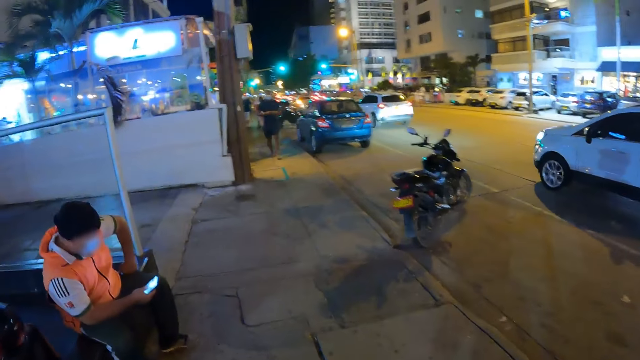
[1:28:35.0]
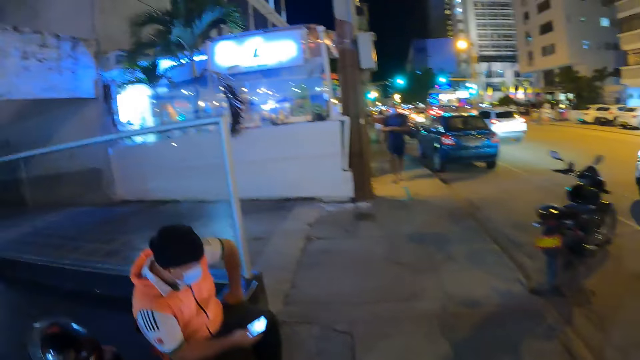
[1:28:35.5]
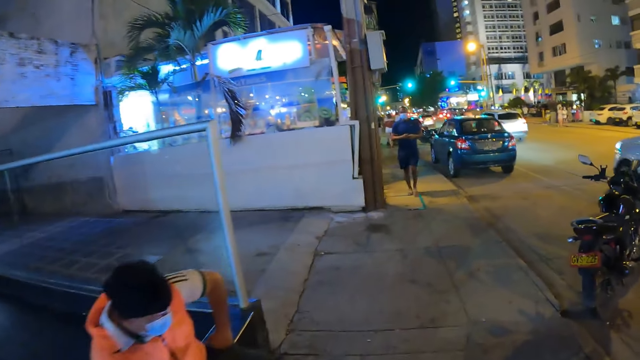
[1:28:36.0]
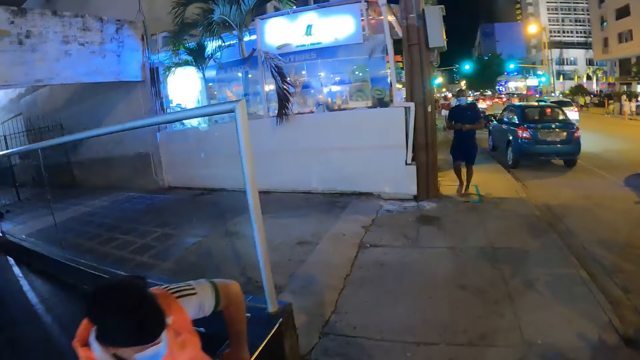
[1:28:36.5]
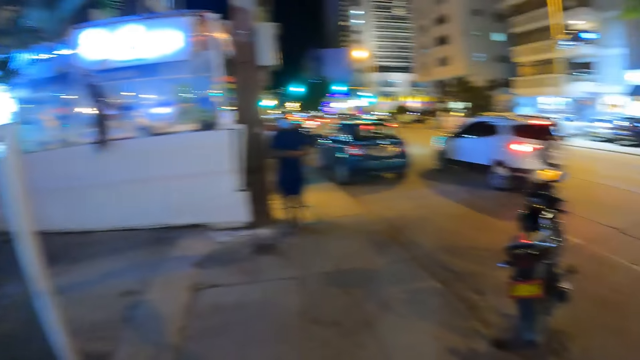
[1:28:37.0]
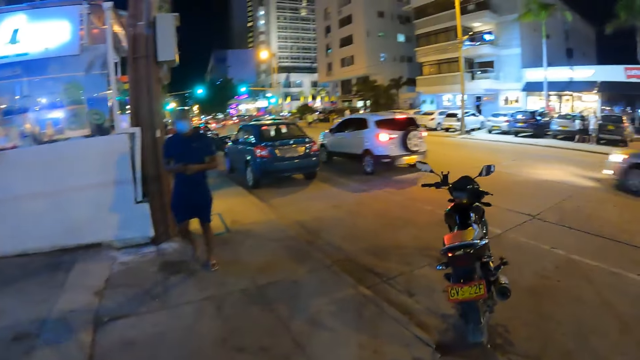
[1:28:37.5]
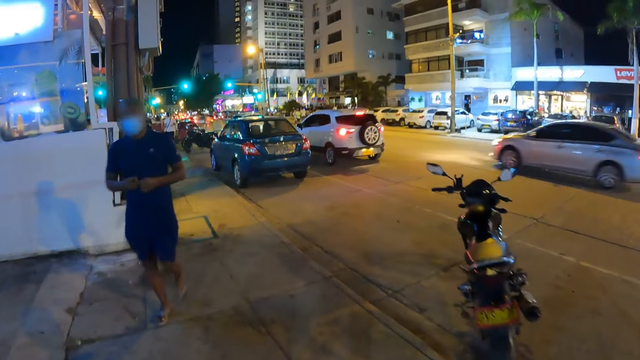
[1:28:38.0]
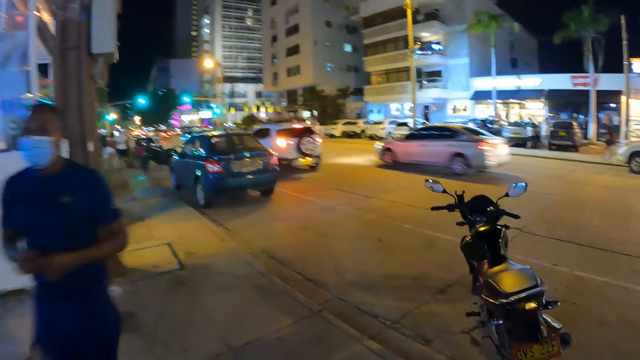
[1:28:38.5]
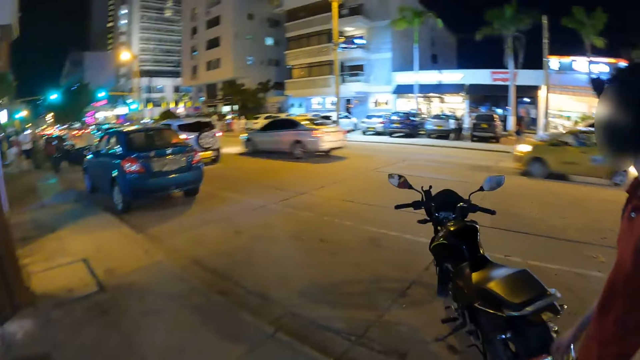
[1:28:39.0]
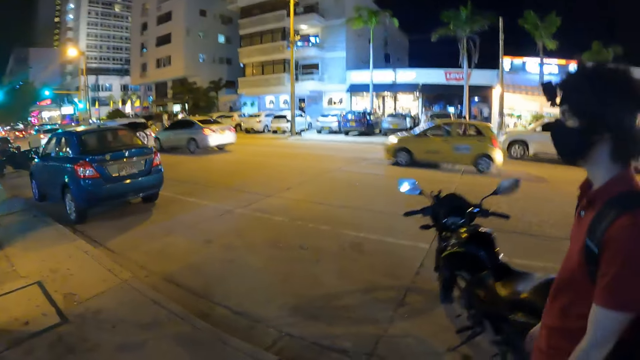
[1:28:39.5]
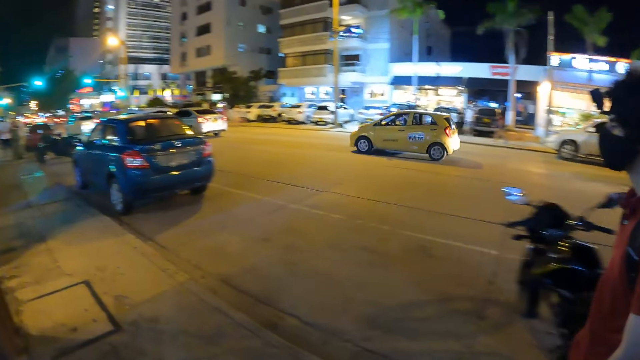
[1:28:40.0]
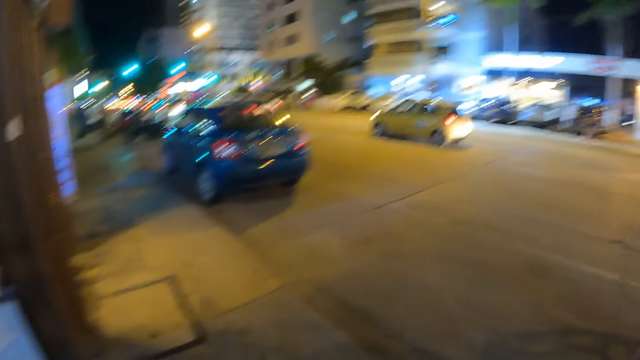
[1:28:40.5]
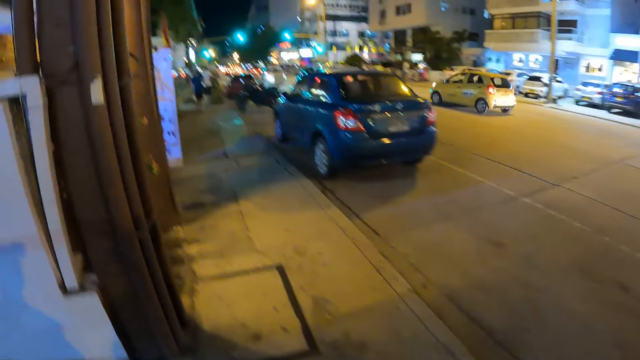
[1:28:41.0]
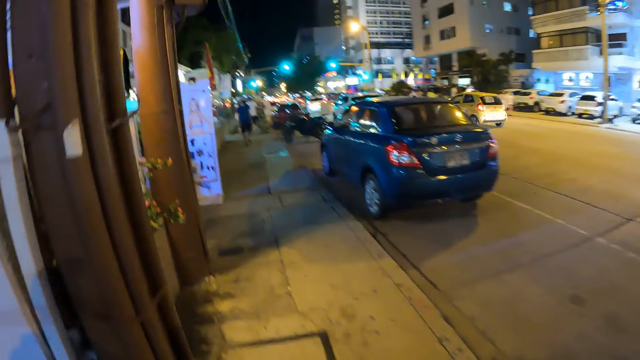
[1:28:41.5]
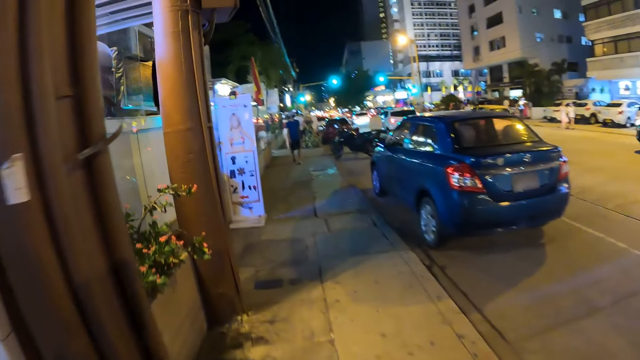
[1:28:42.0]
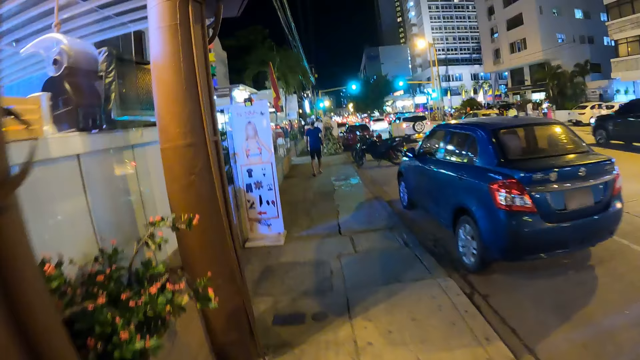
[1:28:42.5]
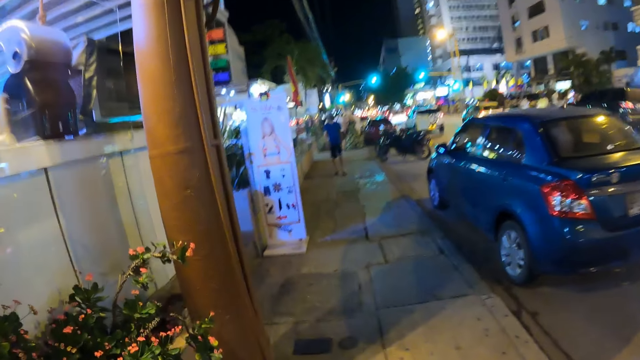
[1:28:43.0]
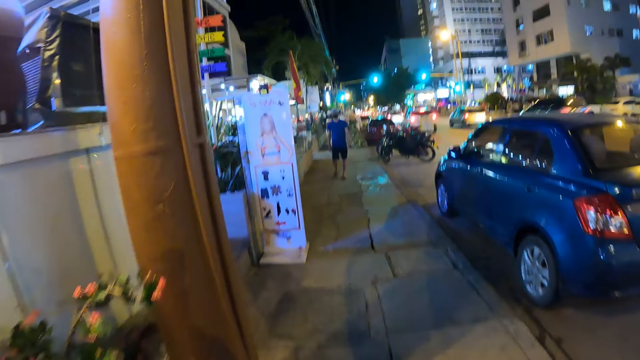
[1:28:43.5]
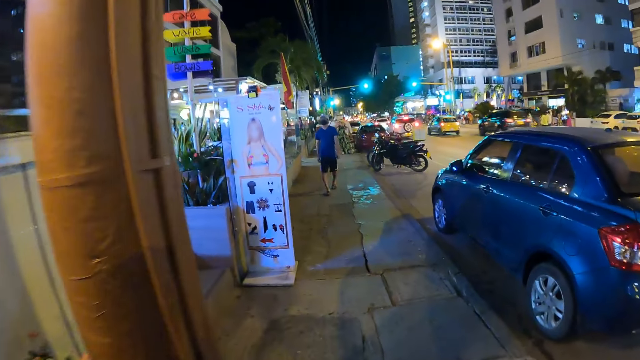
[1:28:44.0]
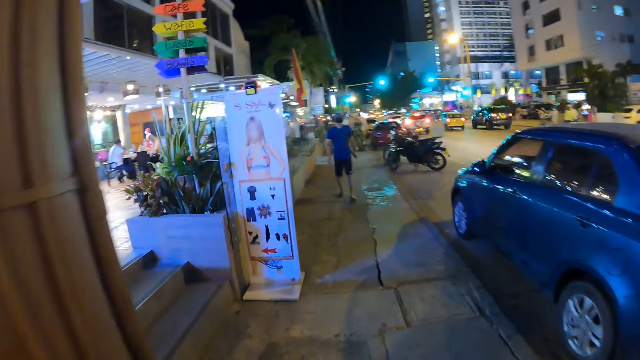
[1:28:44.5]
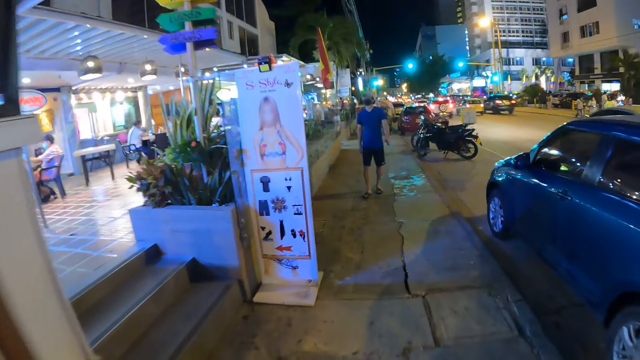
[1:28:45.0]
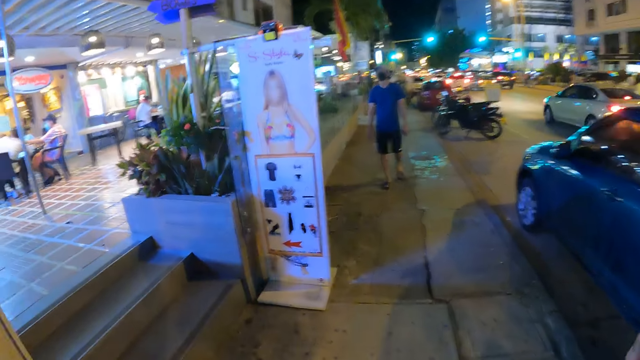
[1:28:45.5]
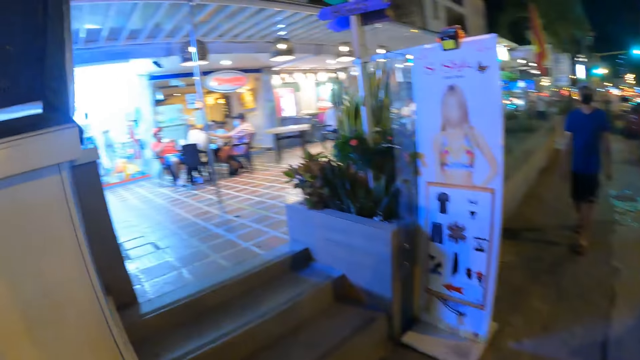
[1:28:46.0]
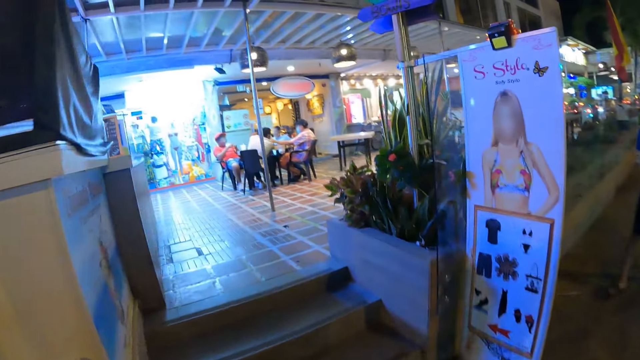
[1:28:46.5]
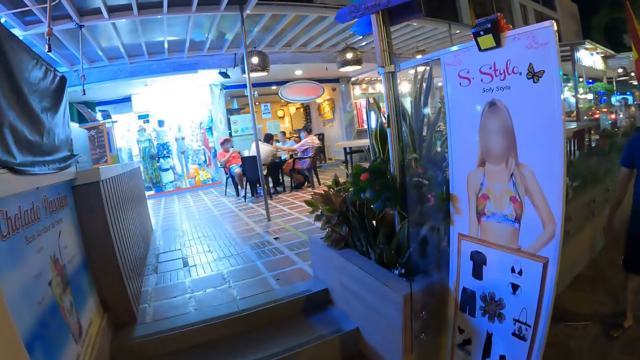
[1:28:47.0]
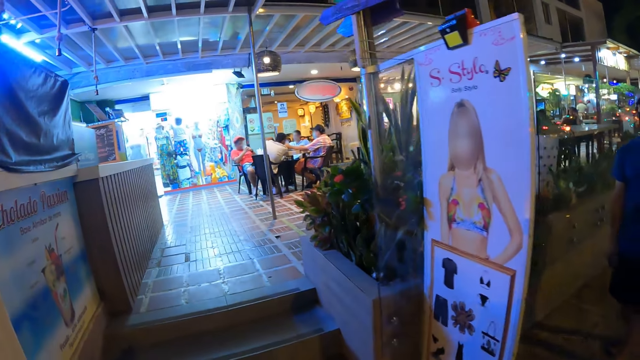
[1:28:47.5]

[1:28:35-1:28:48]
The camera wearer walks in front. They walk past a man. They look sideways. They walk in front.

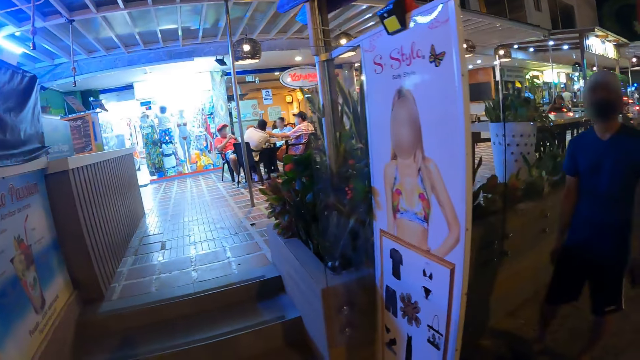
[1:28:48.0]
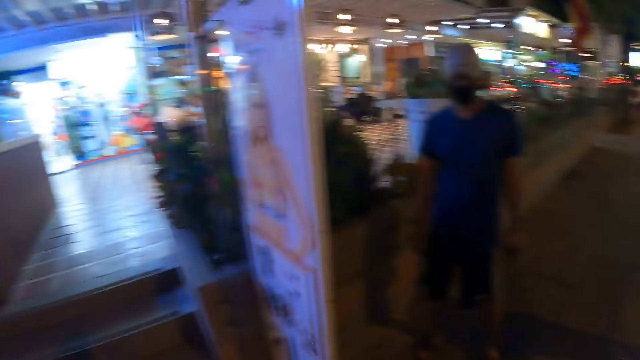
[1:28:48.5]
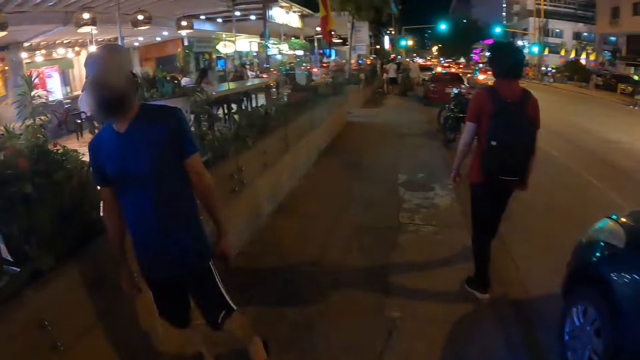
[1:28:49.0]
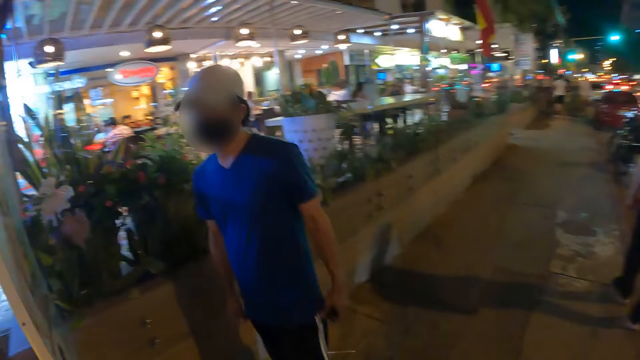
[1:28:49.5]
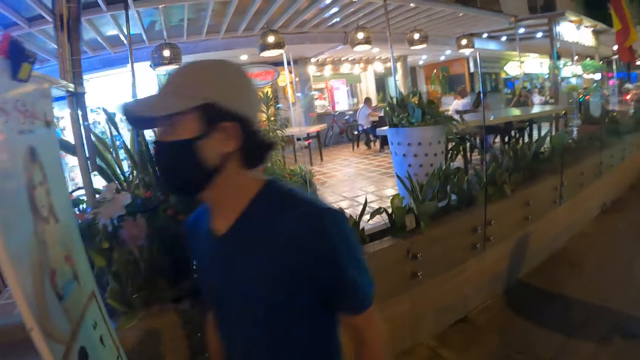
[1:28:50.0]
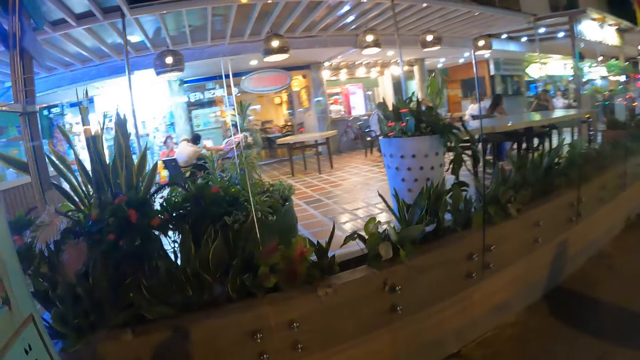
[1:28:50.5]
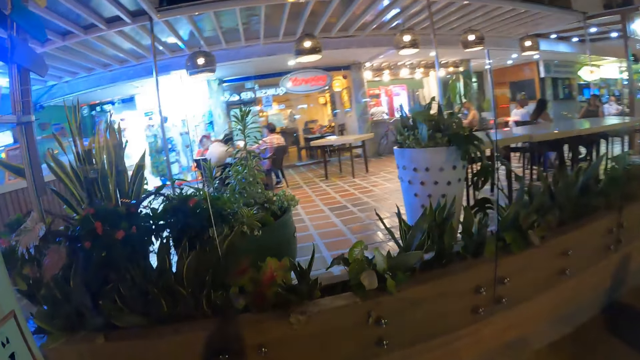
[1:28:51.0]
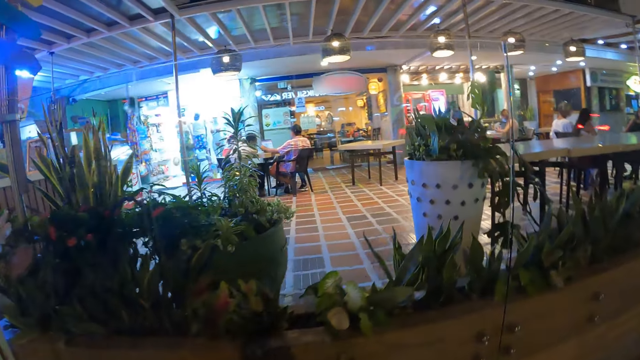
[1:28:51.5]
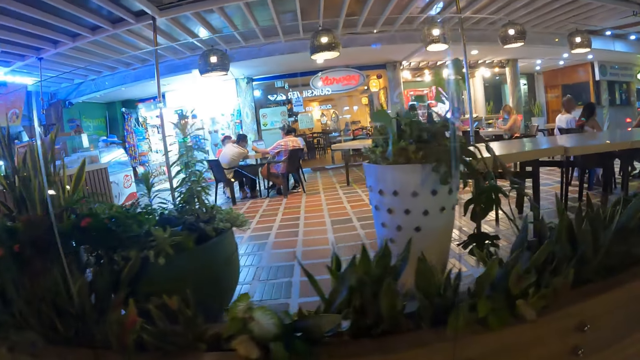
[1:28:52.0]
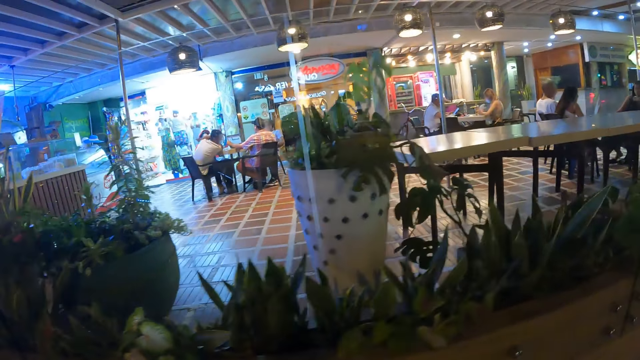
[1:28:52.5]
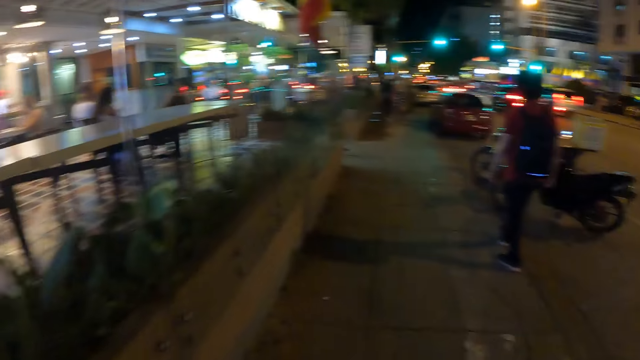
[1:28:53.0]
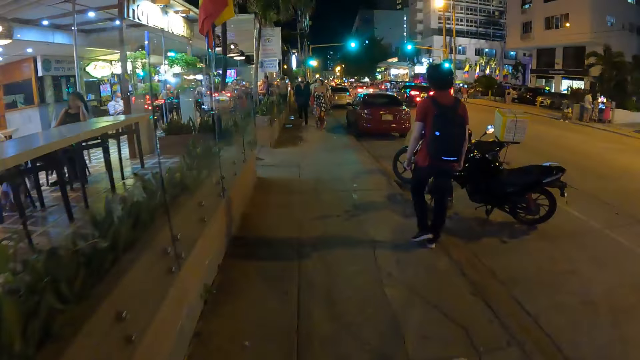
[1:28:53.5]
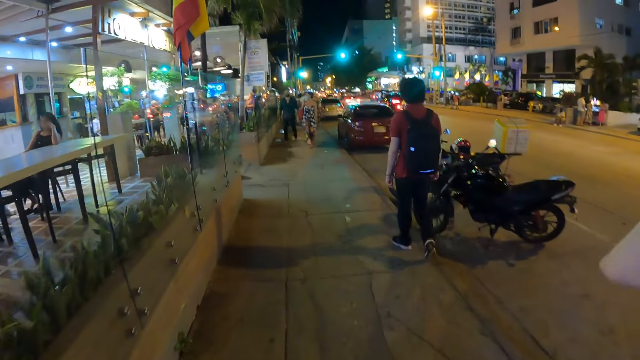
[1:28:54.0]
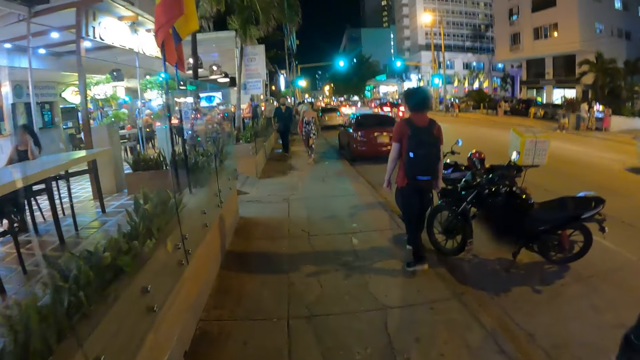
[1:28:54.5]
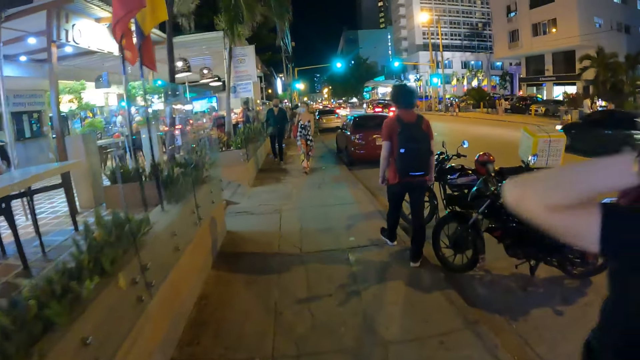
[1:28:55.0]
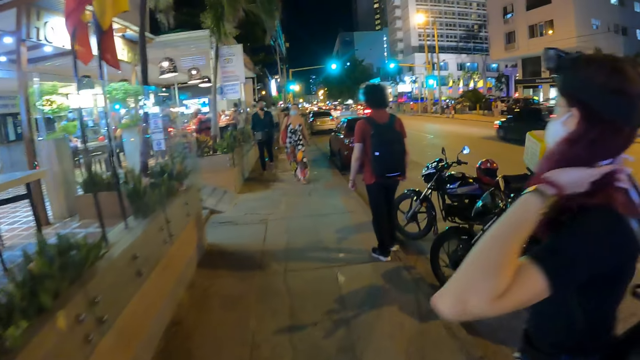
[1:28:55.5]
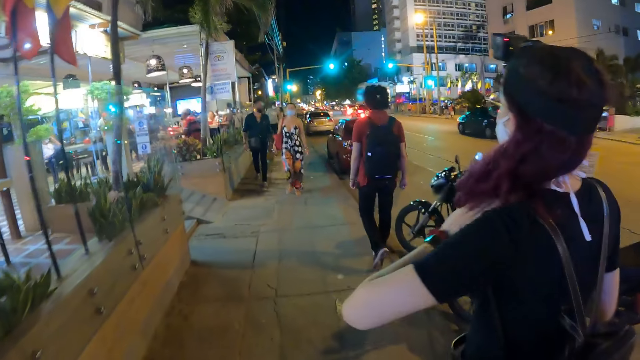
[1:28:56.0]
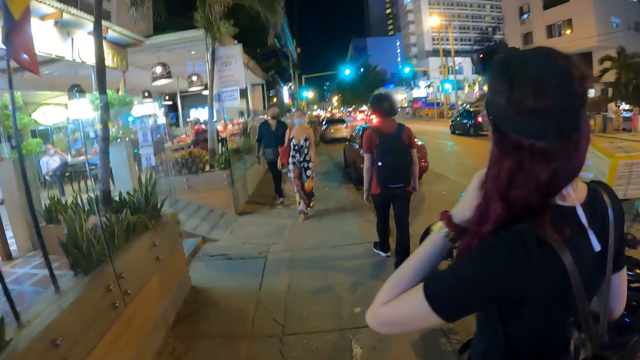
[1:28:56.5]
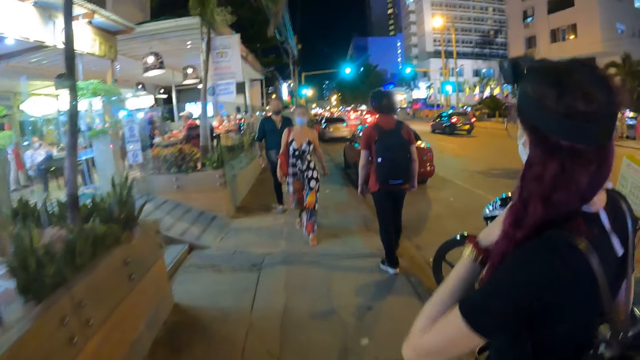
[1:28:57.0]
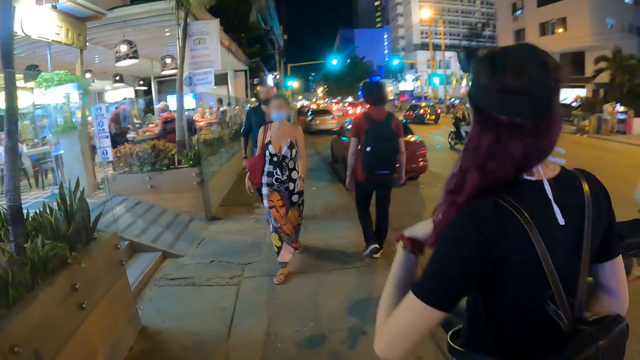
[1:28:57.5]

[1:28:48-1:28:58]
The camera wearer looks sideways. They walk past a man. They walk behind another man. They walk in front. A woman sets her hair with her left hand.
